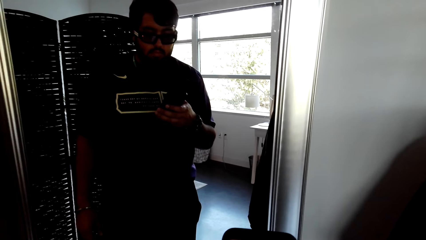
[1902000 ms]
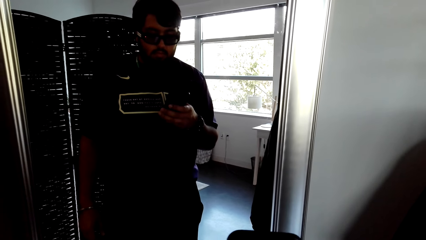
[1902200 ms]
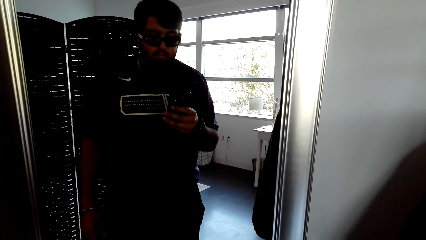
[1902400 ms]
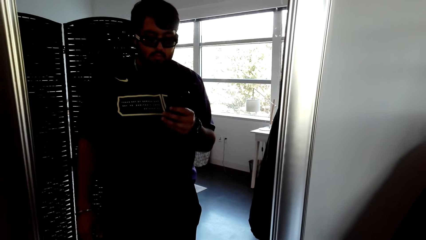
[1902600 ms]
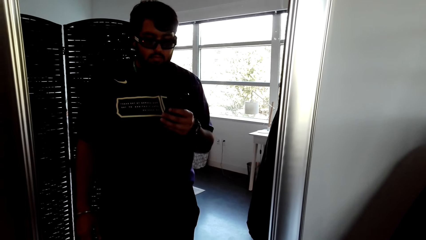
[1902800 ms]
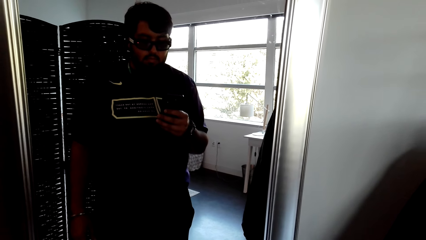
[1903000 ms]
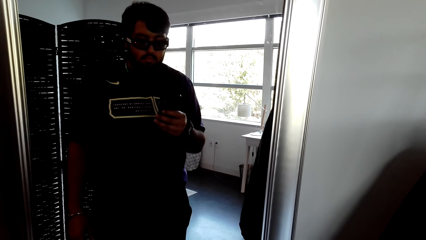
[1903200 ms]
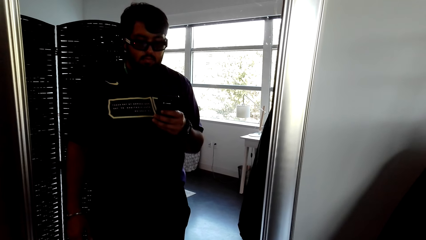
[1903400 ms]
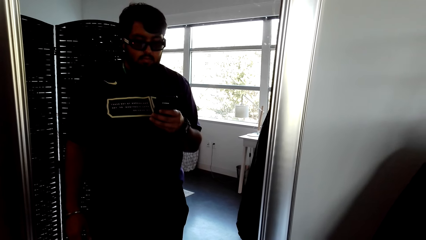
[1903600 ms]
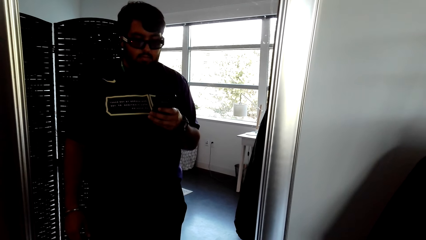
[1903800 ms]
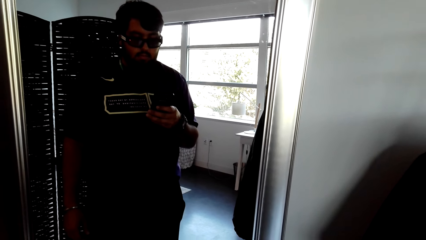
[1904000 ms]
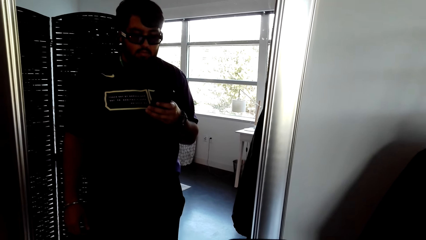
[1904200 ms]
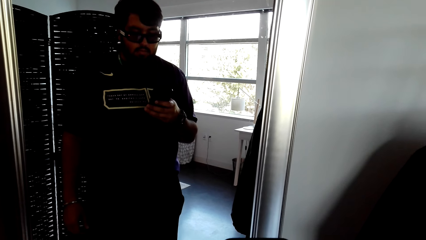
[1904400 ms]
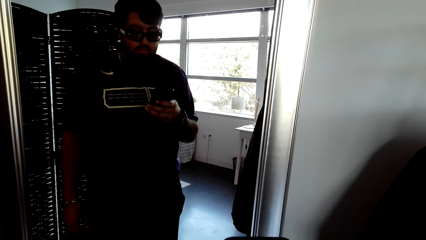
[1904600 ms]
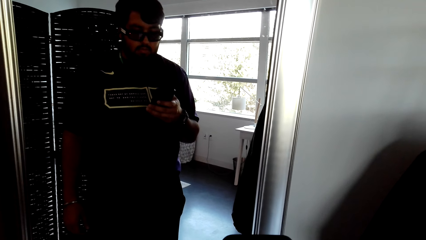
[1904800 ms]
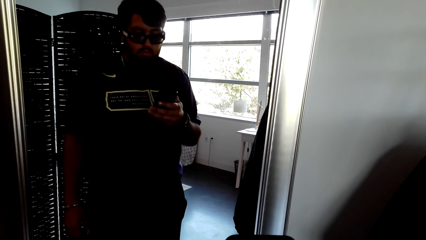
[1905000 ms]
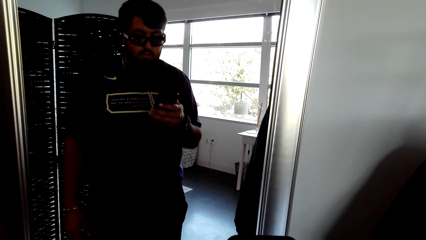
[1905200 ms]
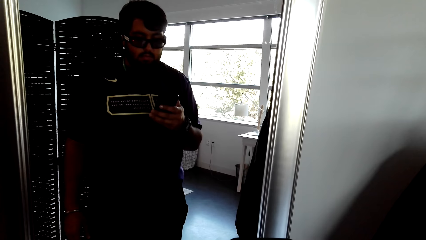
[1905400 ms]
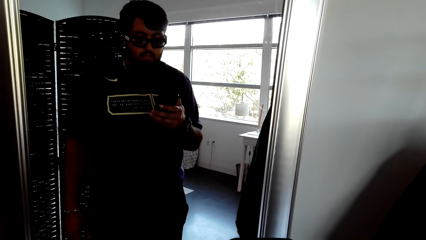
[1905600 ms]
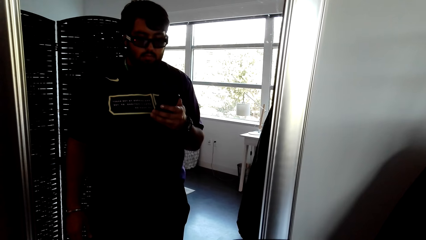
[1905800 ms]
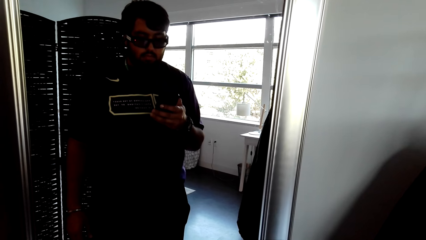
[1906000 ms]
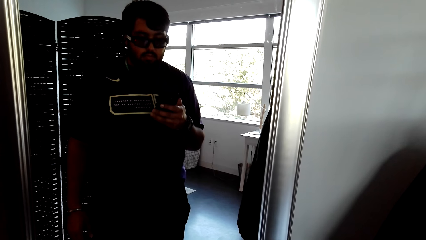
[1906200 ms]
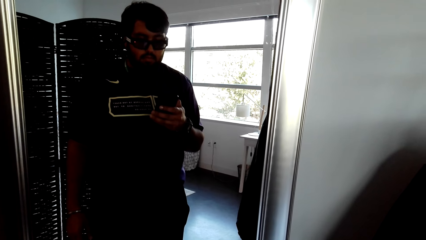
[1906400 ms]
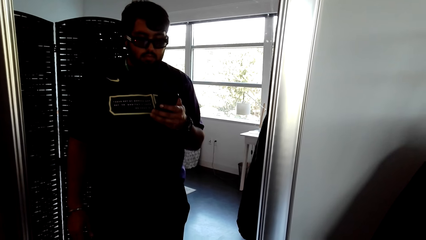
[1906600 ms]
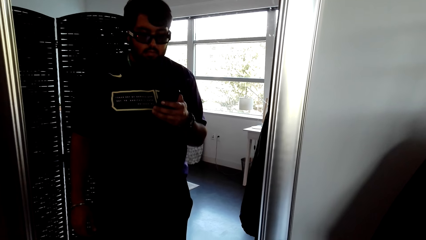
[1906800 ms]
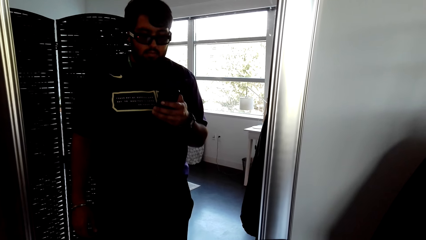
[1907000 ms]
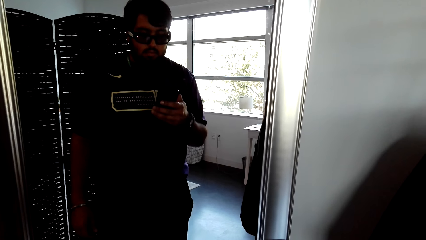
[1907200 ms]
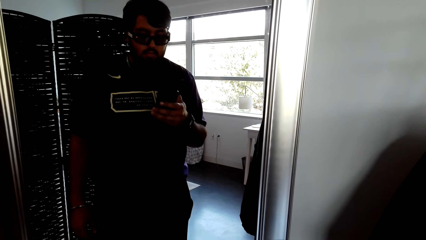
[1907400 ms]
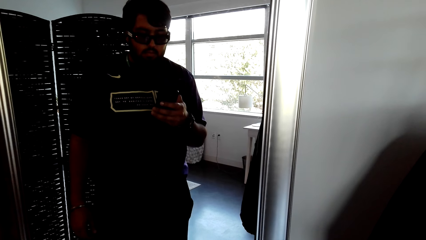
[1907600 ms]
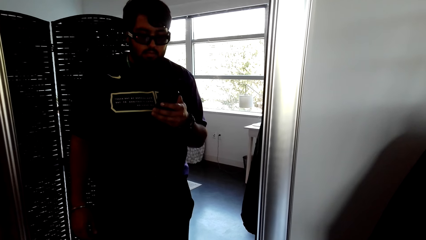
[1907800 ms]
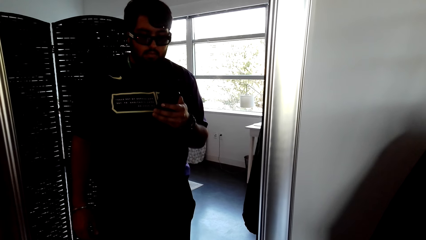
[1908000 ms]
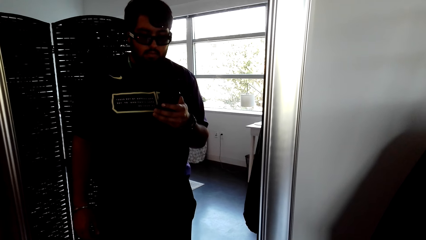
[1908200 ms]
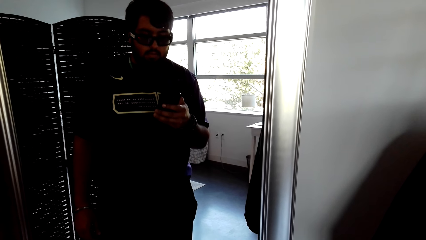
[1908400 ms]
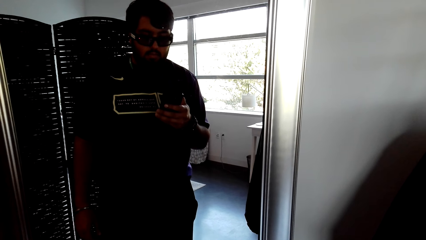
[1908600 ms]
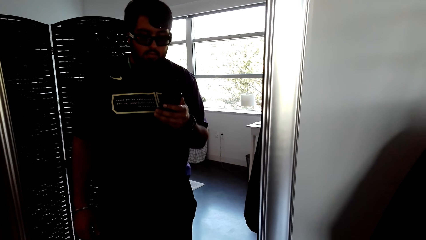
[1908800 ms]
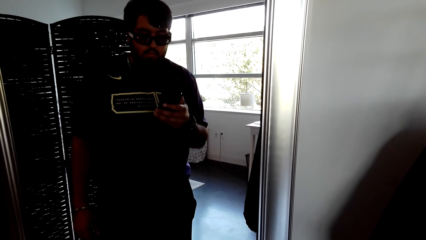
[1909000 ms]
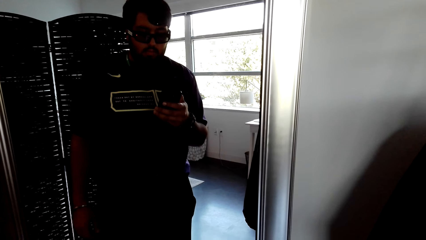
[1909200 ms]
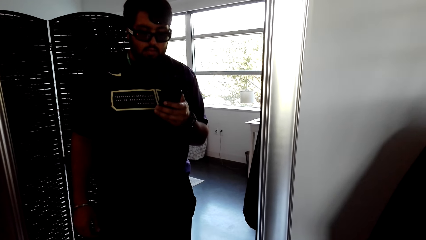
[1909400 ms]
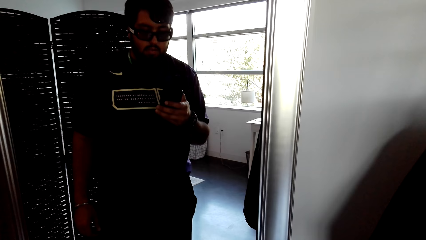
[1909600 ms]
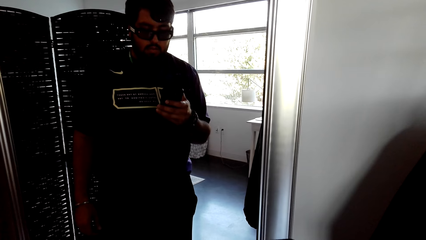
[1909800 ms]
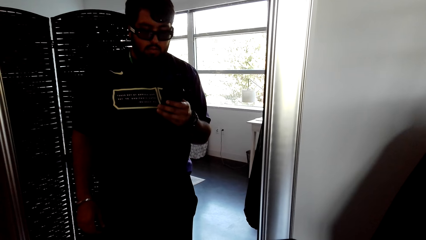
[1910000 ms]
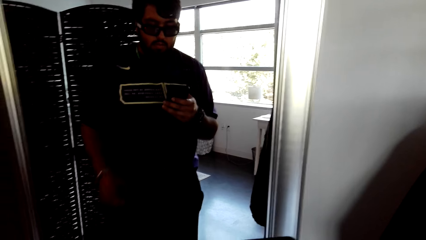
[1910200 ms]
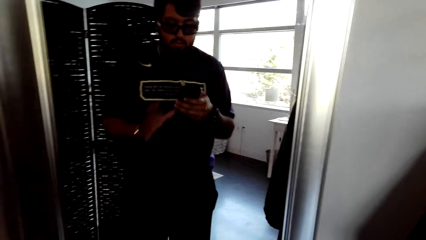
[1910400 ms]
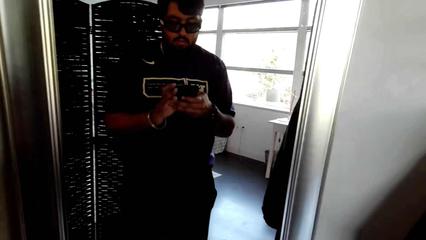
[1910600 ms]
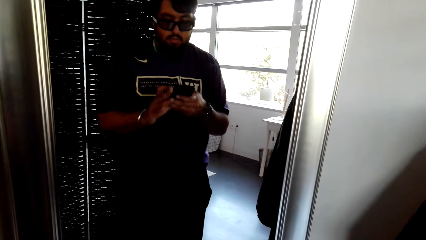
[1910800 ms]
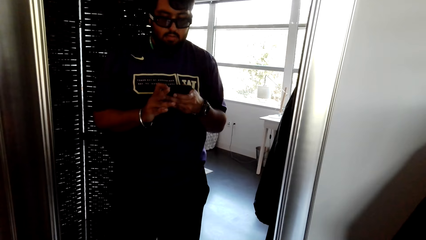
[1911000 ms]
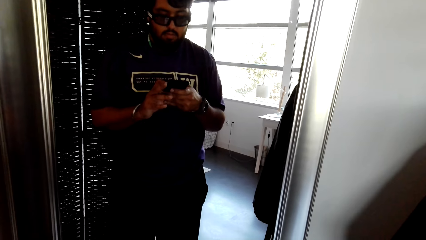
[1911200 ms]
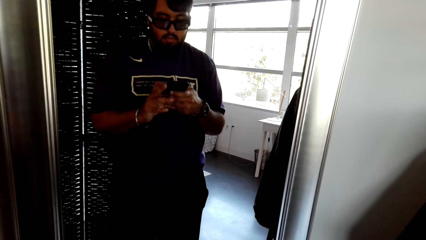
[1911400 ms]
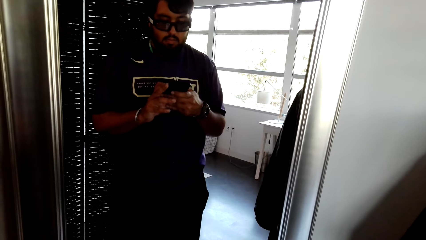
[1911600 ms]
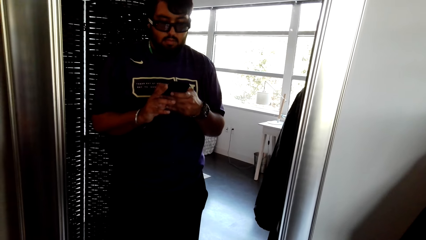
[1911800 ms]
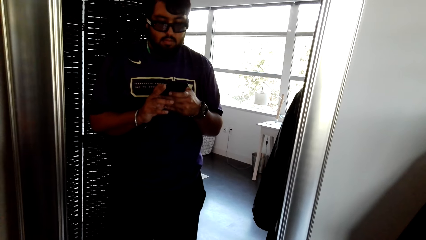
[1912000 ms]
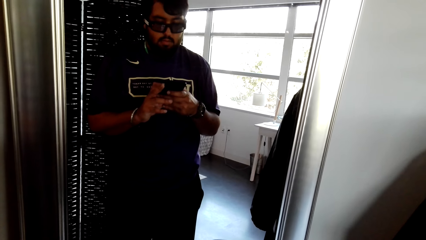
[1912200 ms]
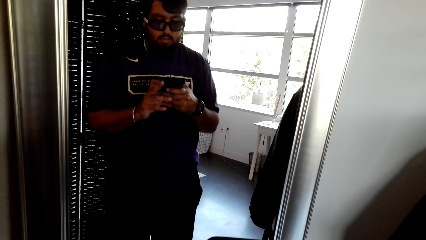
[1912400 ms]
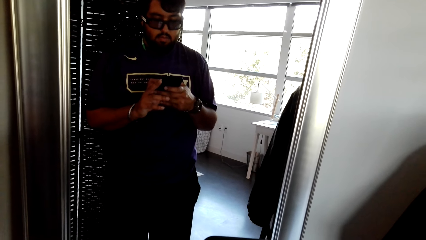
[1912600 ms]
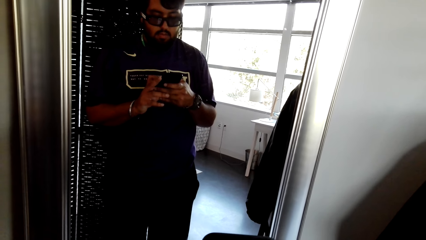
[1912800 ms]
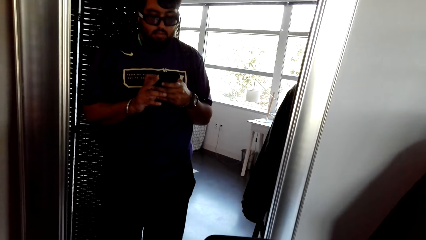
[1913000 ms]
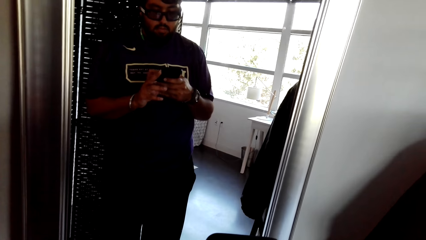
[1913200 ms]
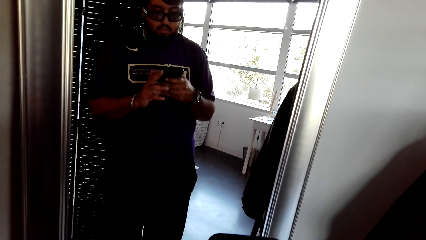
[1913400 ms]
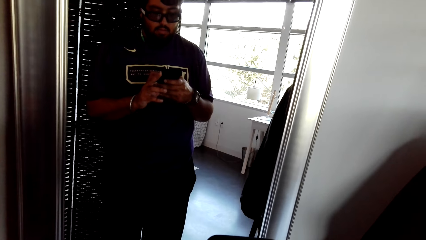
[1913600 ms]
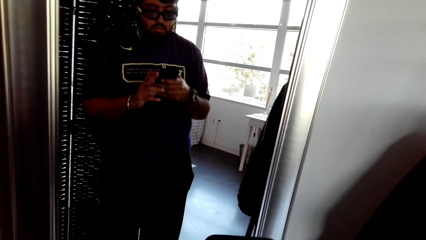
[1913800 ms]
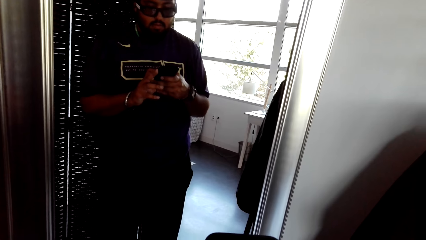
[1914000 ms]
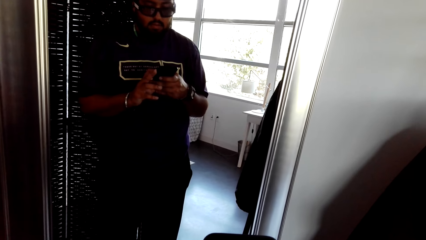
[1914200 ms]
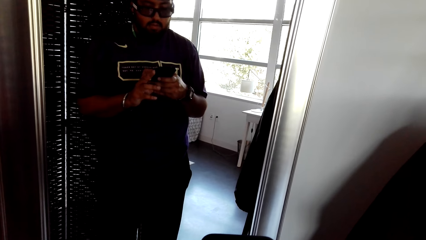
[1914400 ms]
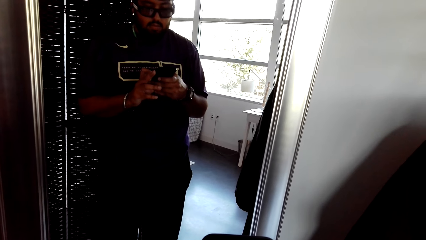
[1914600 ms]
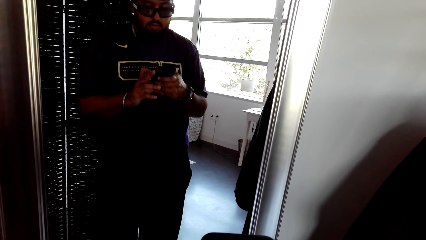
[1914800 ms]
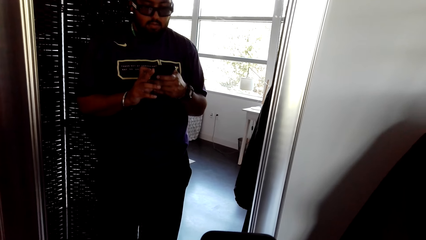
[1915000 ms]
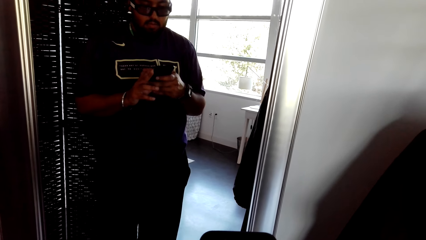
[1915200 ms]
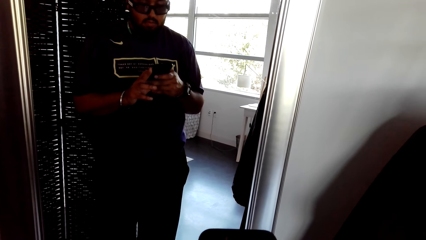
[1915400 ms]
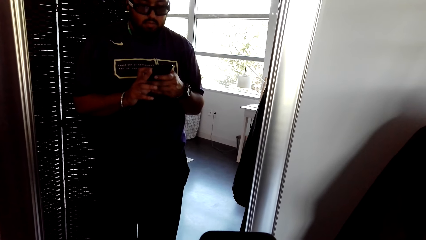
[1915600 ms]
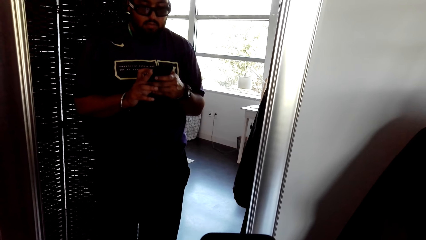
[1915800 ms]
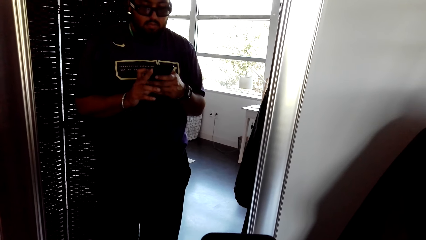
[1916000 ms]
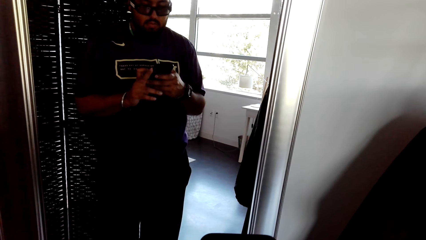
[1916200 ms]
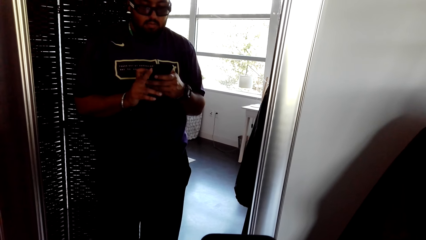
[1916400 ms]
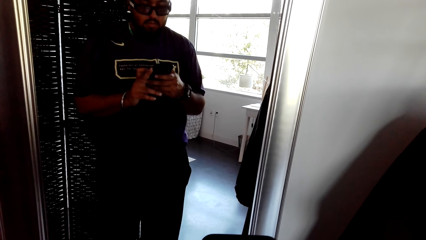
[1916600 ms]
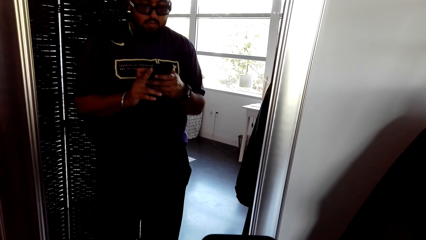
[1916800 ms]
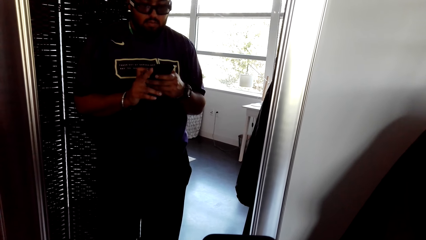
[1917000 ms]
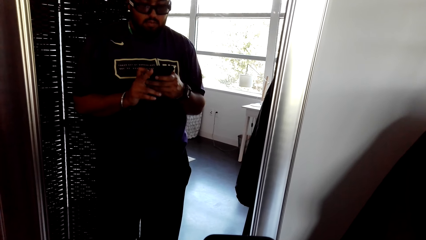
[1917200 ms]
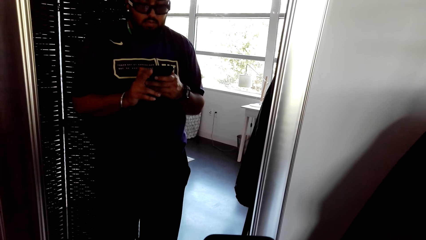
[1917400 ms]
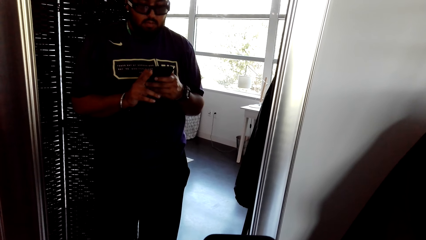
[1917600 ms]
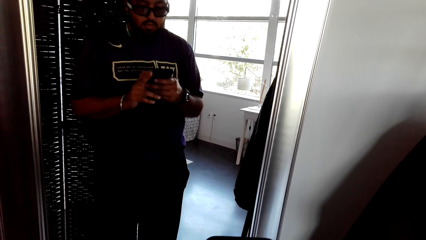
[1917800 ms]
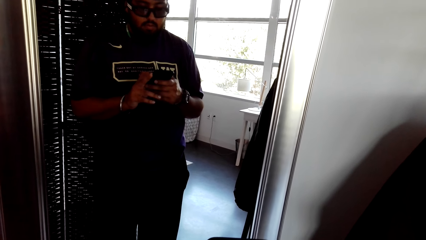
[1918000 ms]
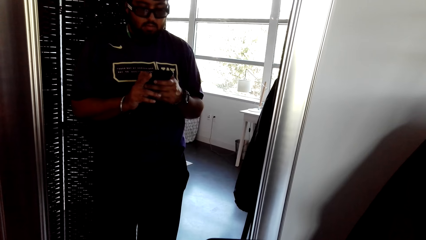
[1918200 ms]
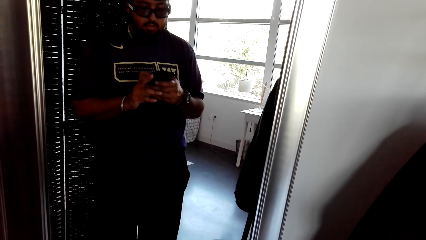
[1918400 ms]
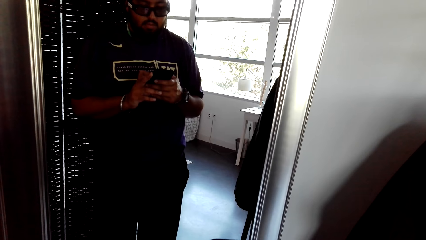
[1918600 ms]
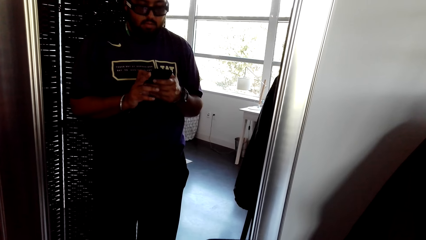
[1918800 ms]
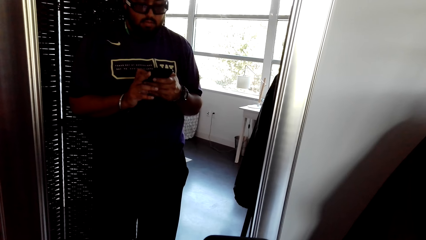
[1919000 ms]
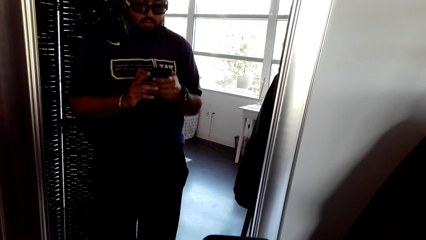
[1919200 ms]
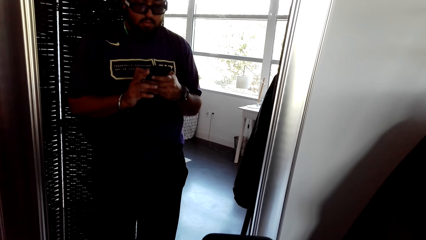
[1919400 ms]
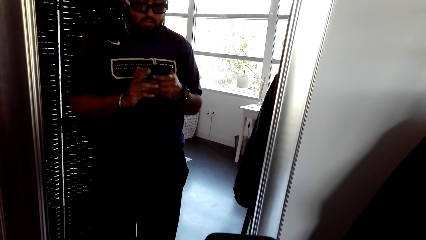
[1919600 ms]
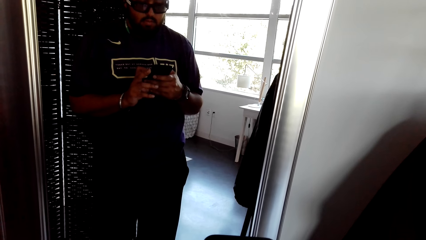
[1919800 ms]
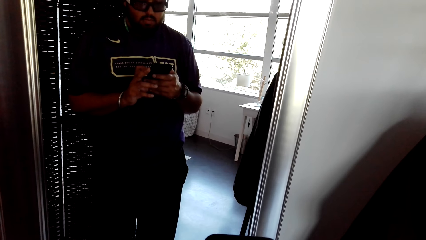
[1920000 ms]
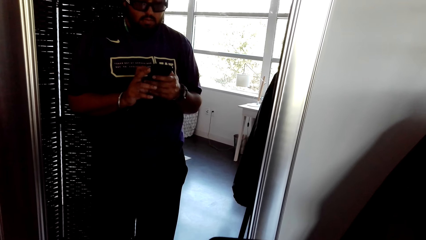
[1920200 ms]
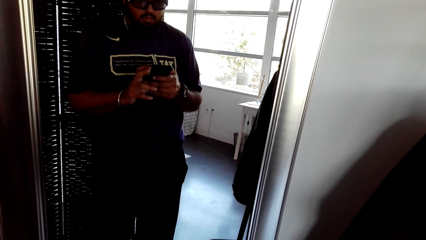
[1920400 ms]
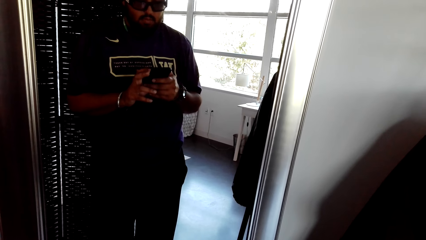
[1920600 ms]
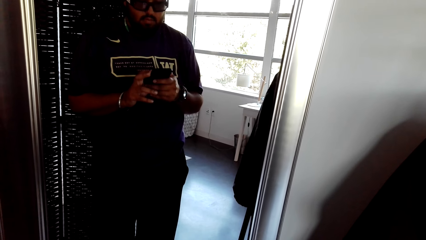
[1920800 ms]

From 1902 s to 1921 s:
The camera wearer holds the phone with both hands. They touch the phone.
